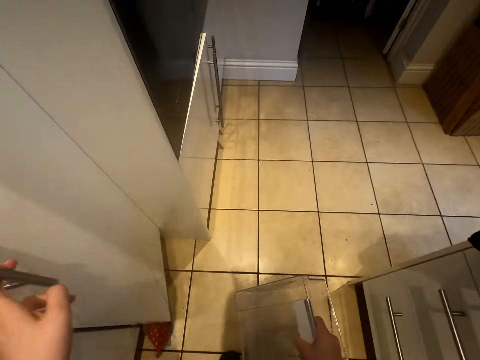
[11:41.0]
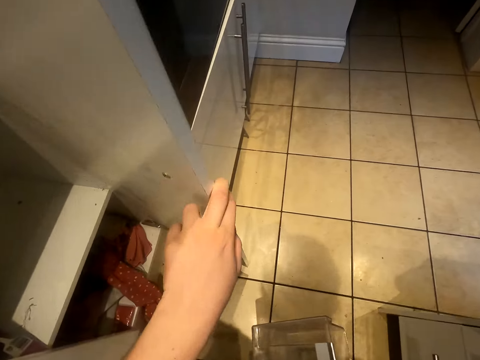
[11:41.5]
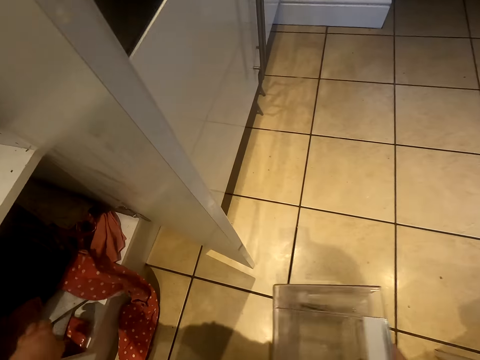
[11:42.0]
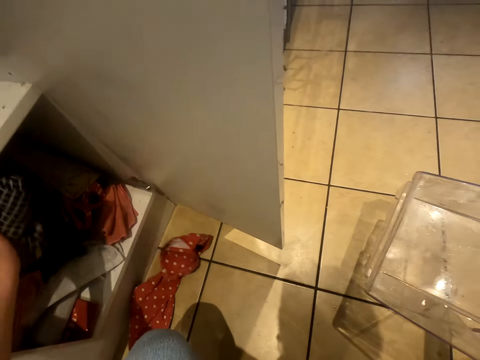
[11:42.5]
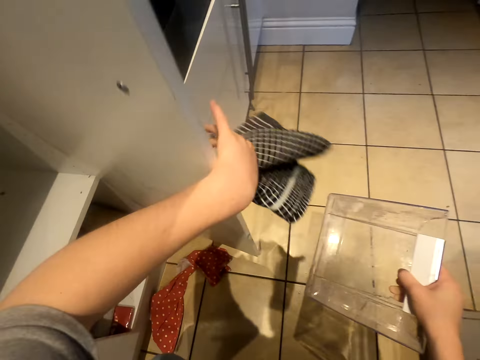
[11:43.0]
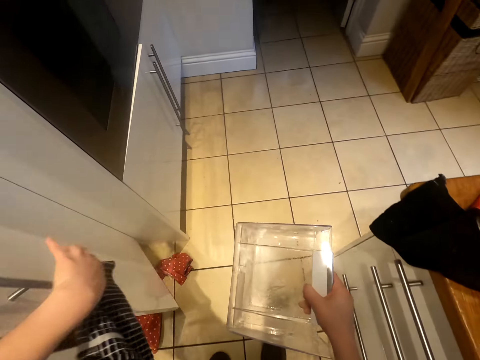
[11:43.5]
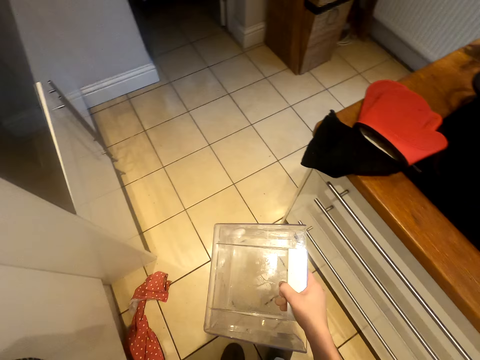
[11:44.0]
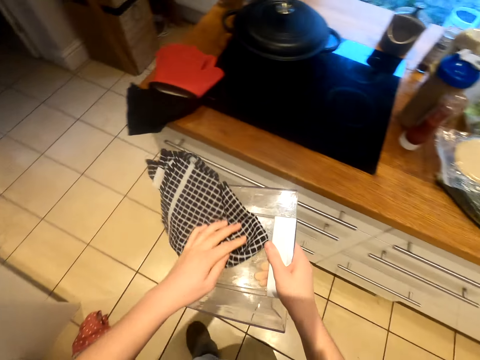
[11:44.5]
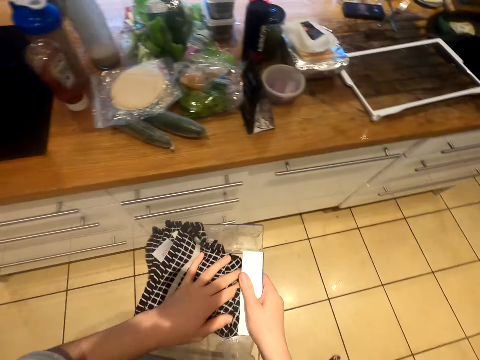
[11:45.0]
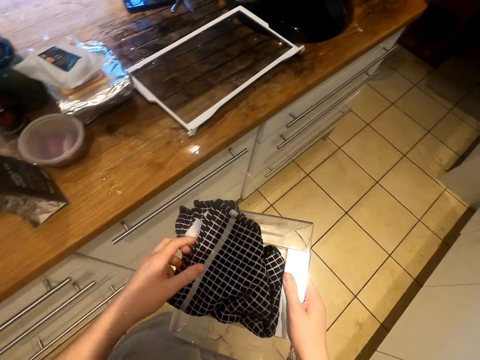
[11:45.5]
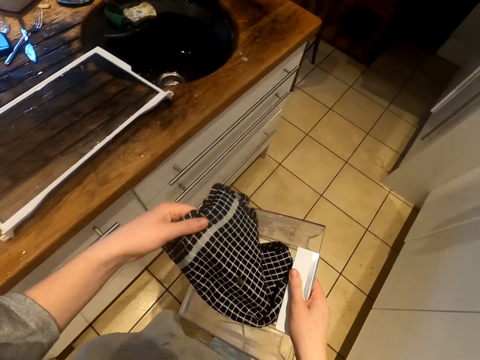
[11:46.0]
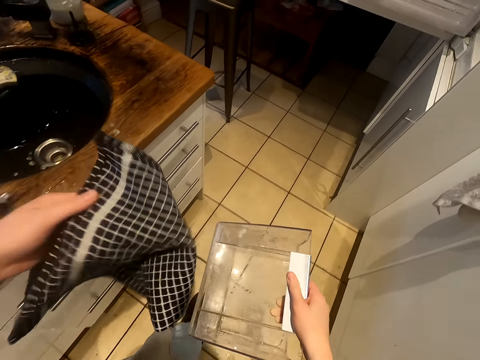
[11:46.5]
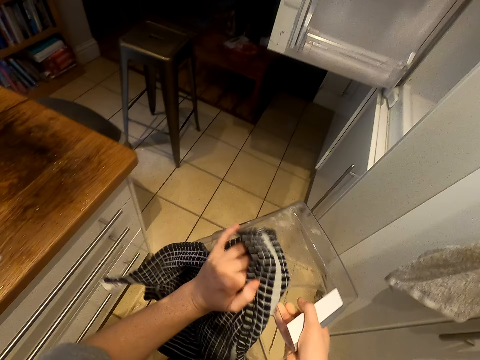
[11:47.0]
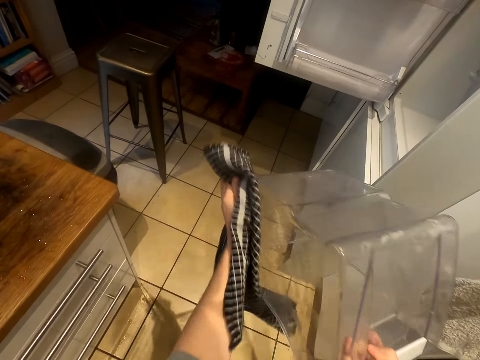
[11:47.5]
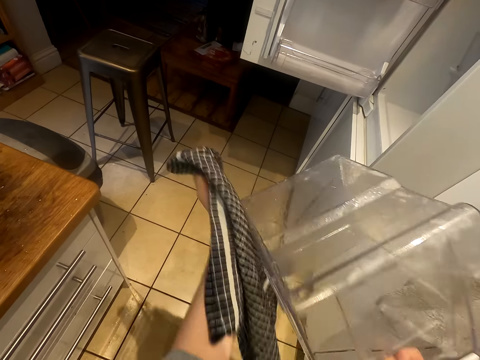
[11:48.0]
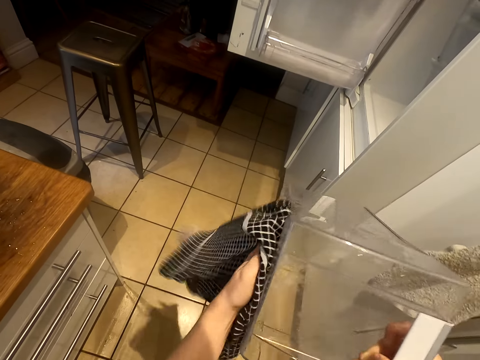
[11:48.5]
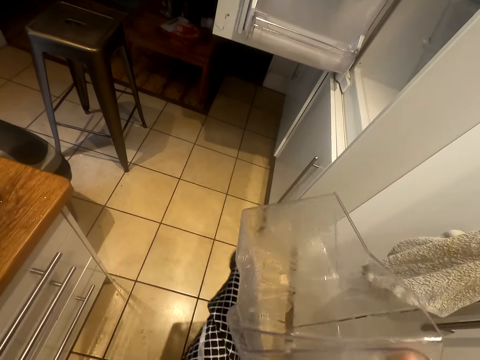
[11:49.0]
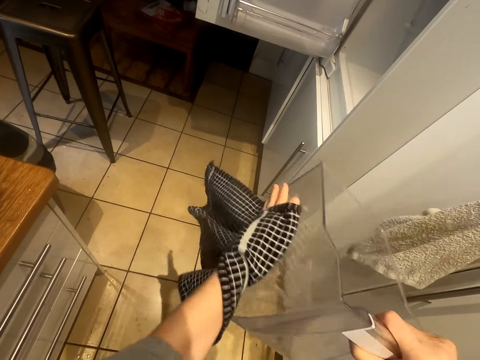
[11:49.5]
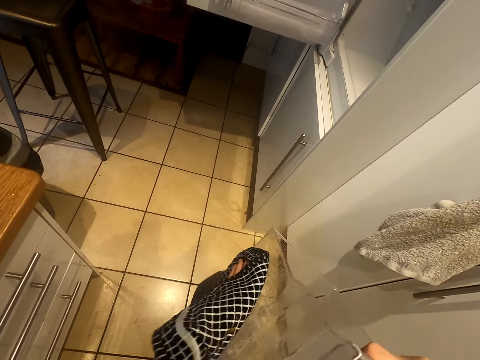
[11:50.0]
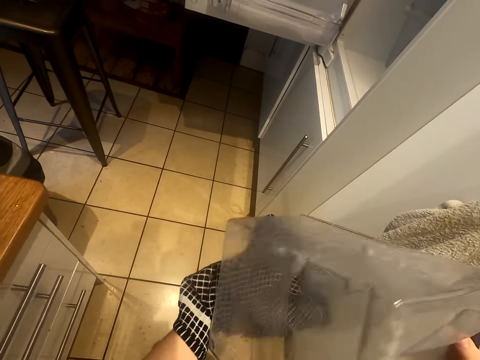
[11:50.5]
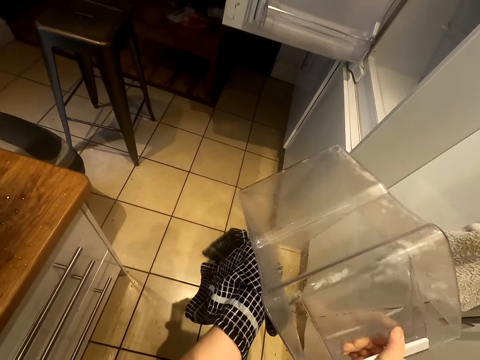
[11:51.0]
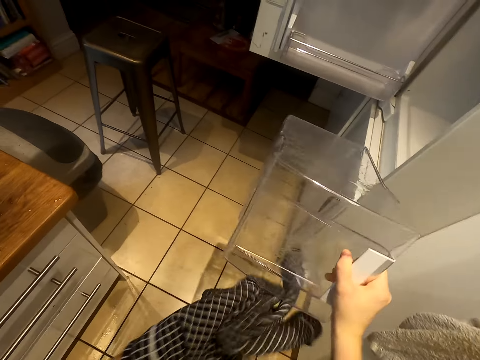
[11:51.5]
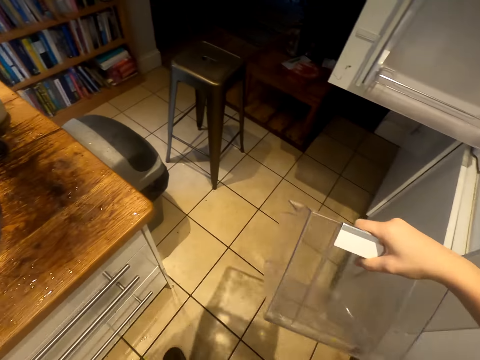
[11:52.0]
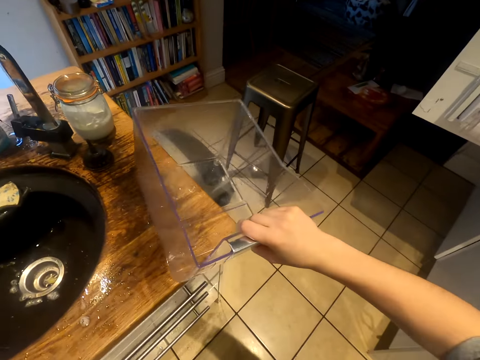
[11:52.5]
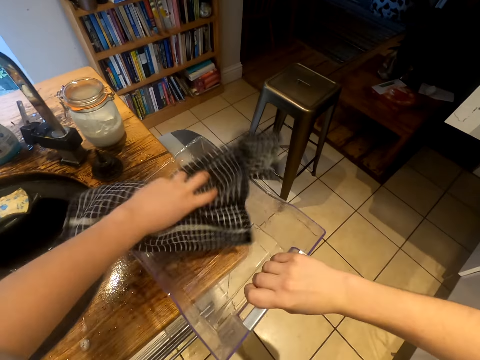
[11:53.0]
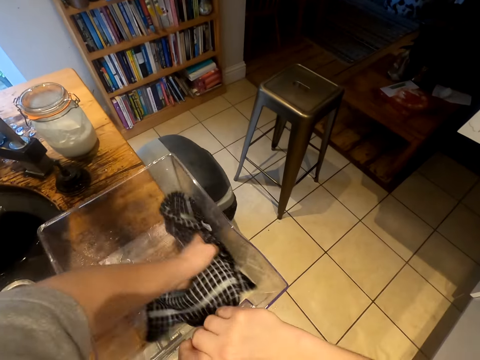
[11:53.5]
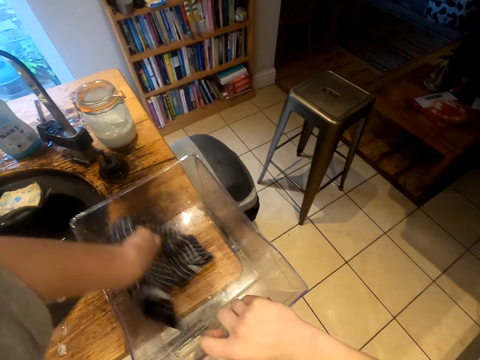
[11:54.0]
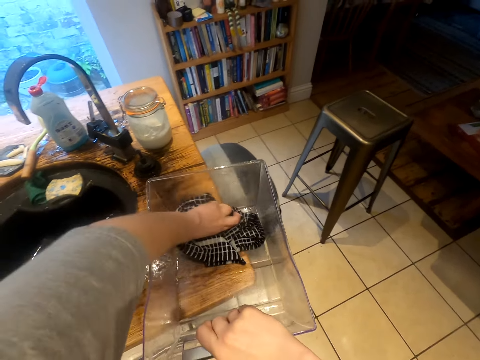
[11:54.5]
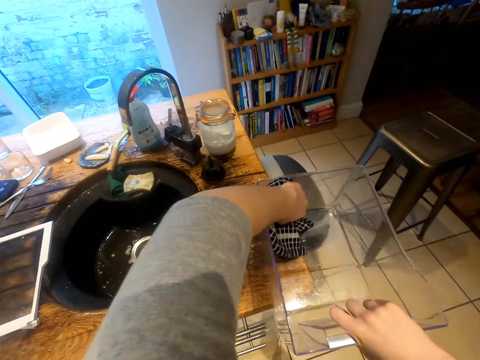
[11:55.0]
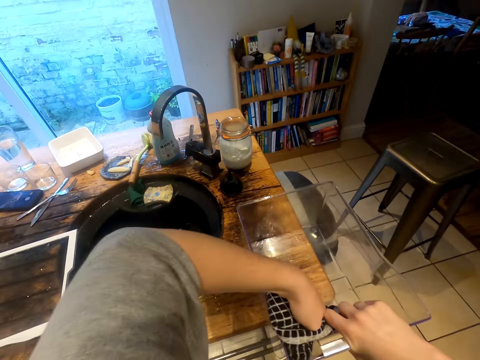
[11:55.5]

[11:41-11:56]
The camera wearer opens the kitchen wall unit. They take the kitchen towels. They close the kitchen wall unit. They walk around. They dry off the crisper drawer or vegetable box with a towel. They put the vegetable box on the counter top.

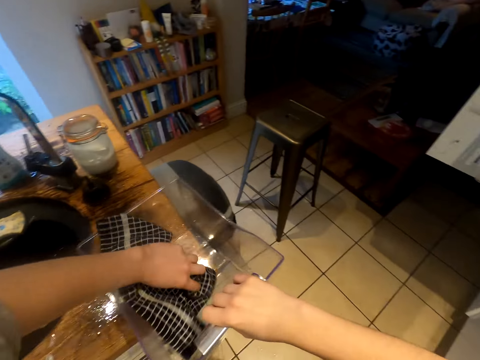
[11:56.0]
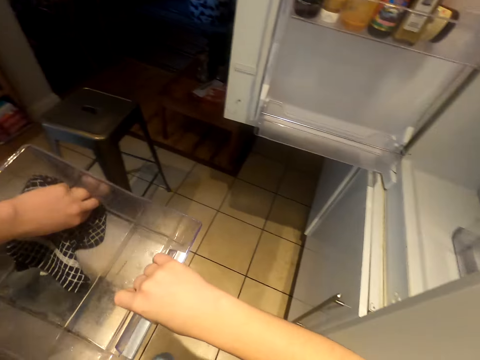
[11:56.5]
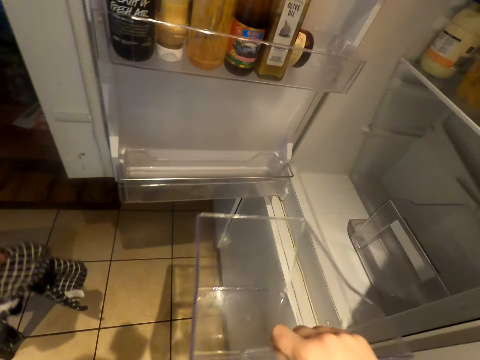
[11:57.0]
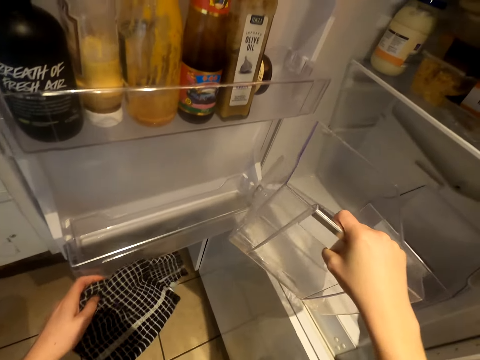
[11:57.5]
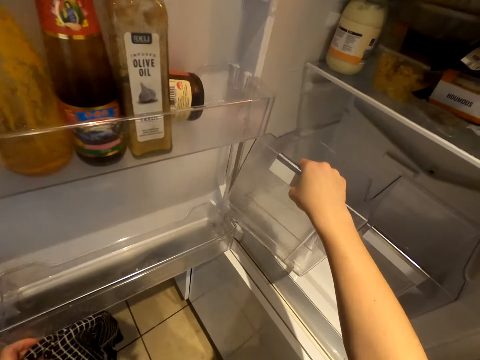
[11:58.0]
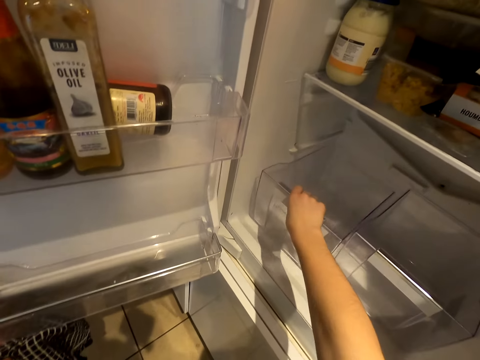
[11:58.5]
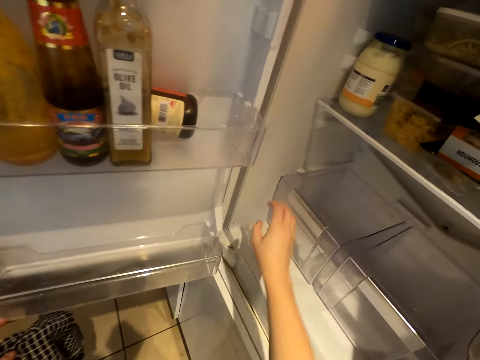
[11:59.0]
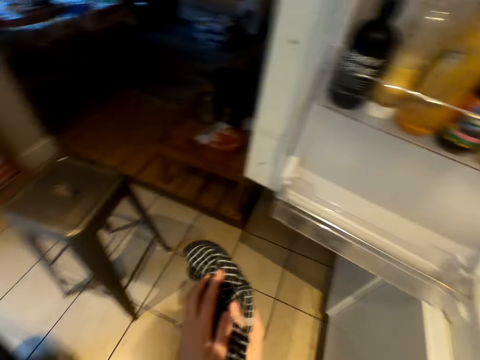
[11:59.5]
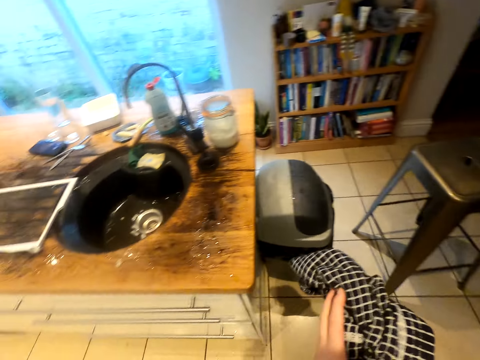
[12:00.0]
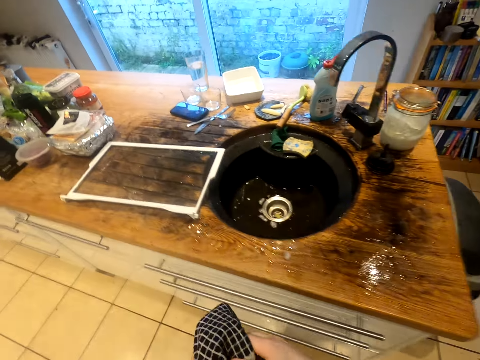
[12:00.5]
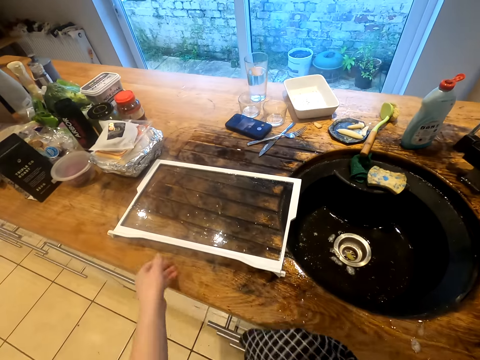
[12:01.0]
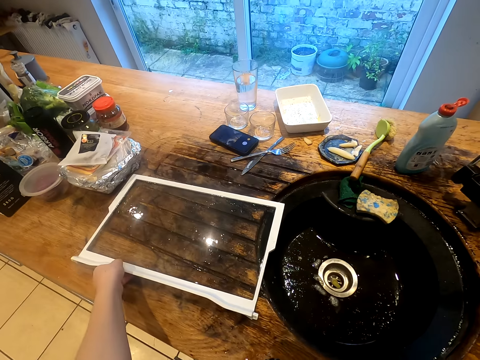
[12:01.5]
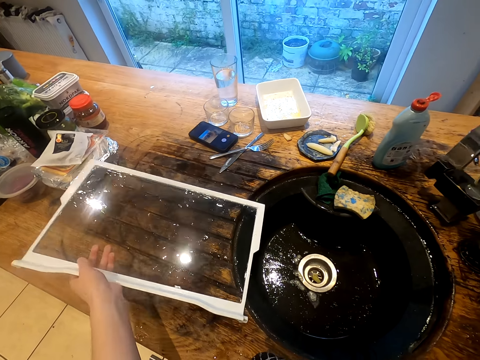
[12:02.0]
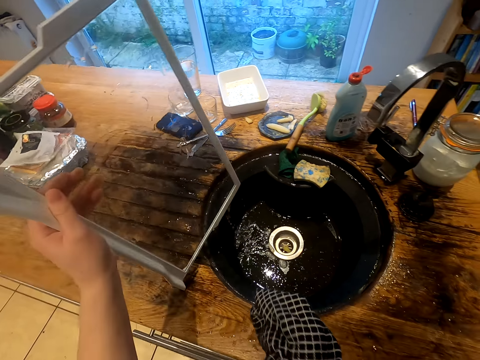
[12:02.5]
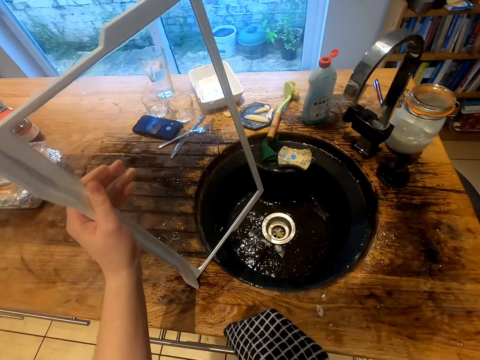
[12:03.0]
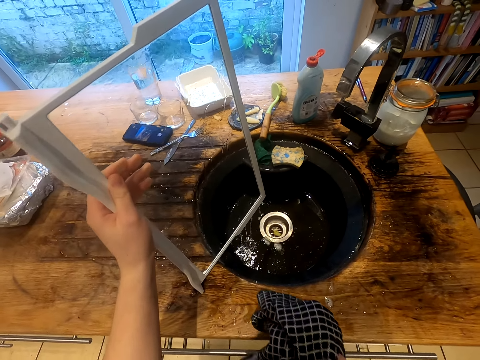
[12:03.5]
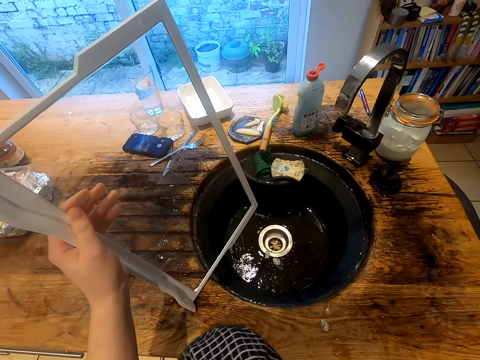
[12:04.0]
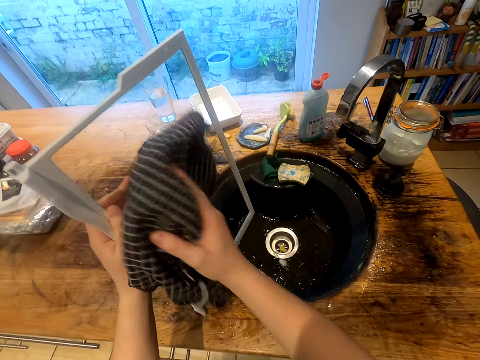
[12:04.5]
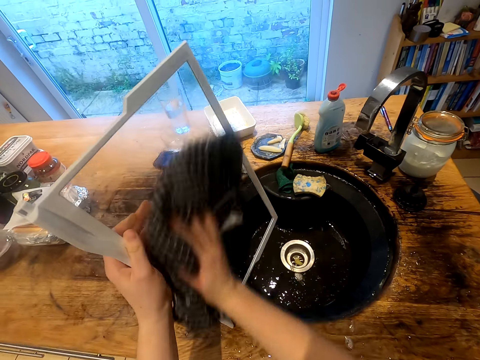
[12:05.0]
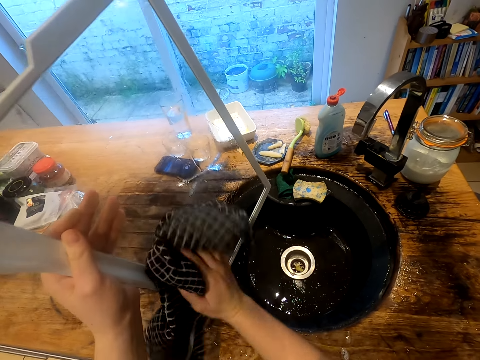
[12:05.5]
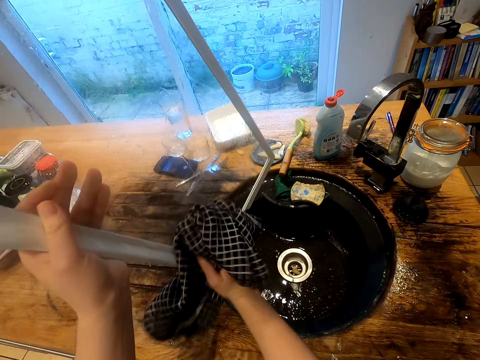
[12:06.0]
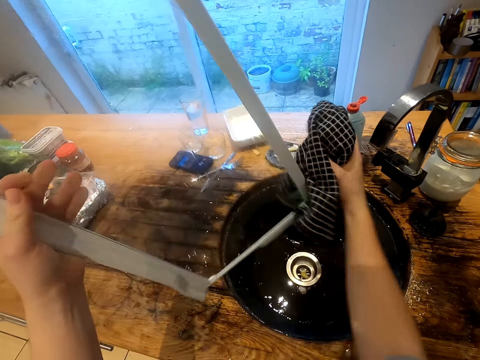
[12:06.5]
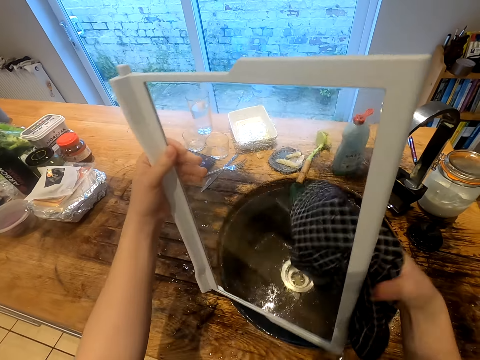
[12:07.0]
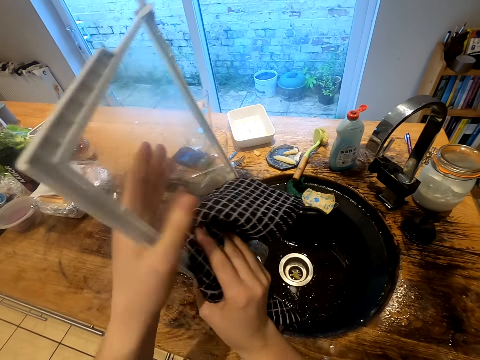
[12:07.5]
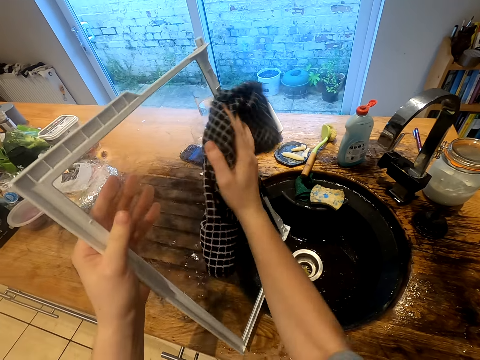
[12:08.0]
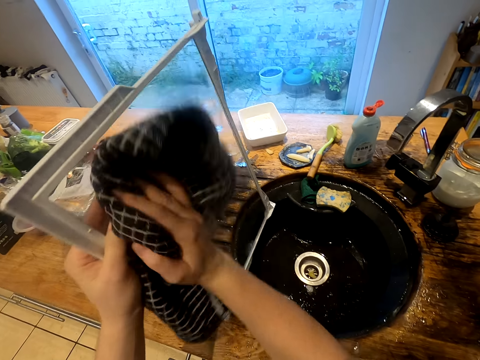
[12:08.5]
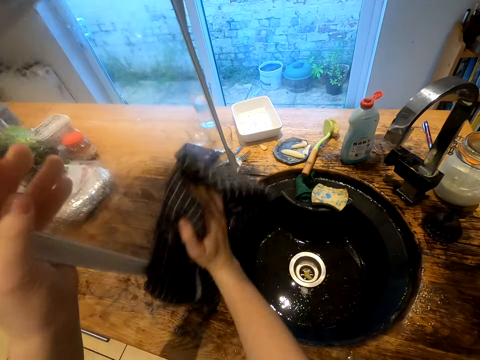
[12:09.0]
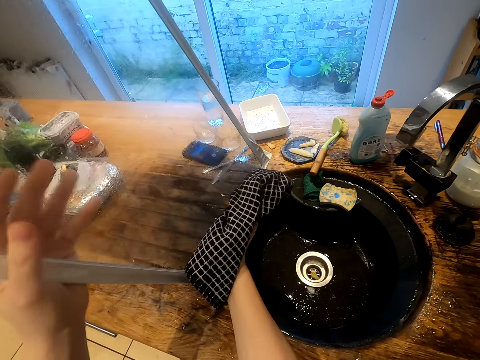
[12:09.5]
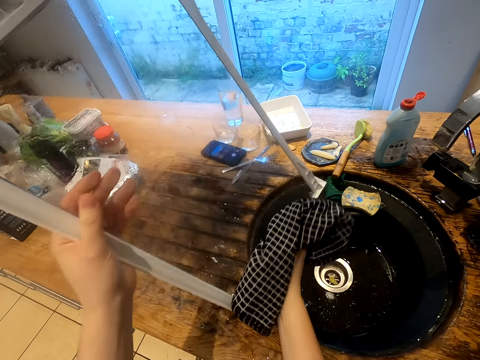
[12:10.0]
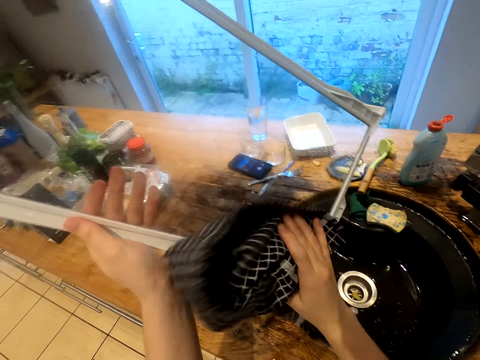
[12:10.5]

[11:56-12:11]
The camera wearer puts the crisper drawer in the fridge. They take the glass cover. They wipe the glass cover with a kitchen towel.
